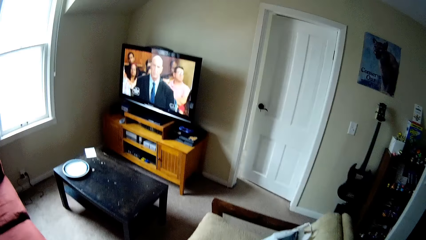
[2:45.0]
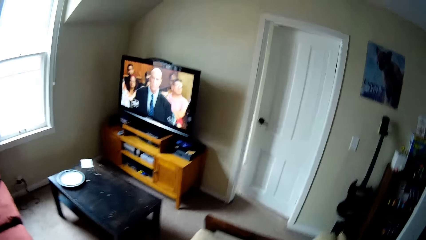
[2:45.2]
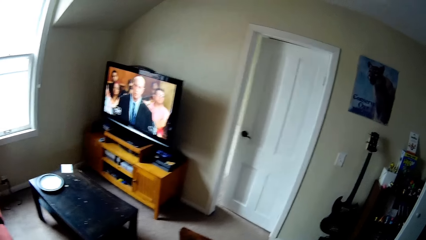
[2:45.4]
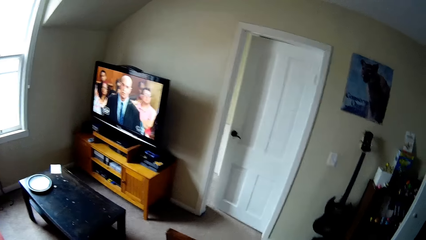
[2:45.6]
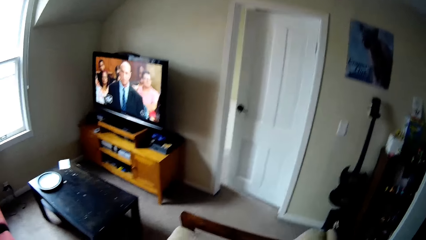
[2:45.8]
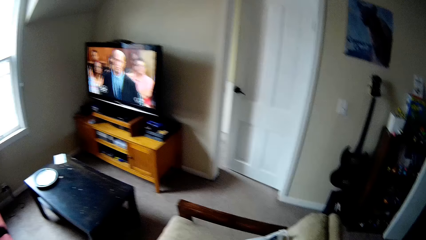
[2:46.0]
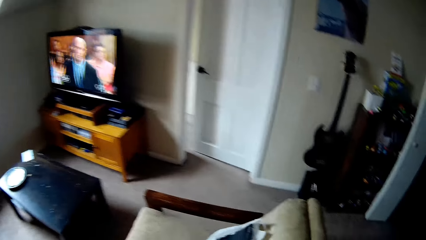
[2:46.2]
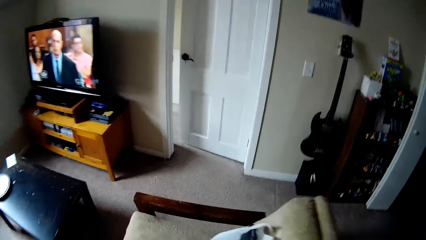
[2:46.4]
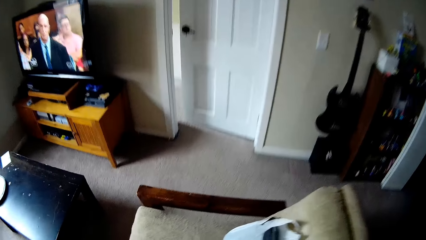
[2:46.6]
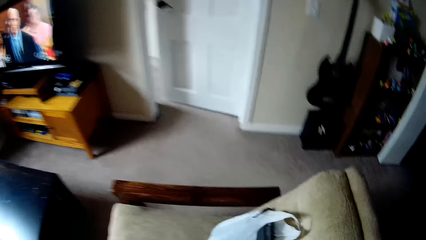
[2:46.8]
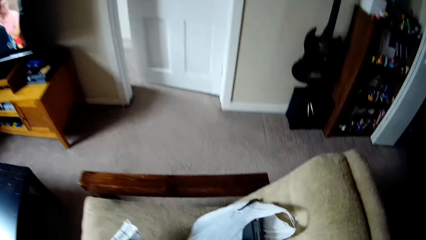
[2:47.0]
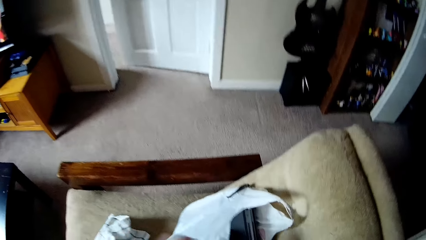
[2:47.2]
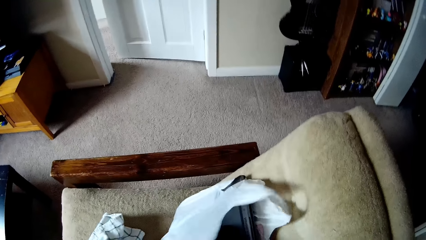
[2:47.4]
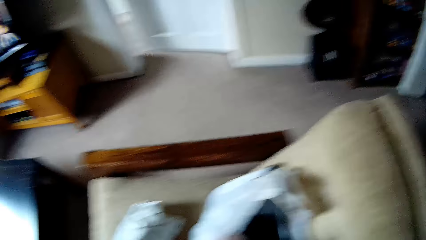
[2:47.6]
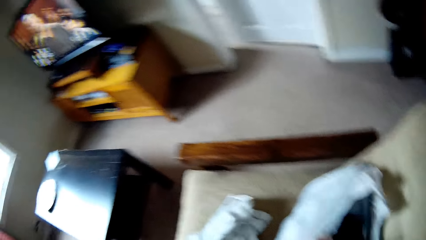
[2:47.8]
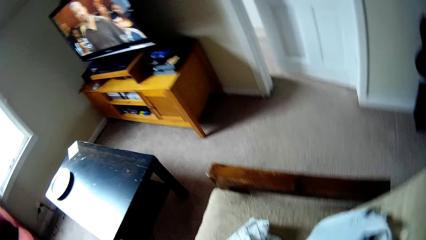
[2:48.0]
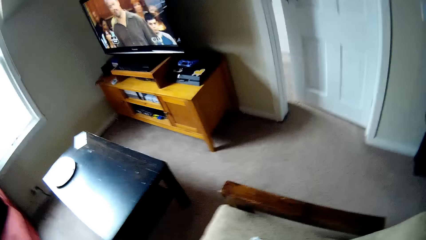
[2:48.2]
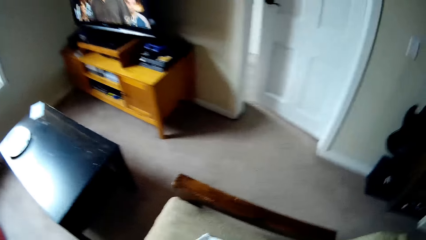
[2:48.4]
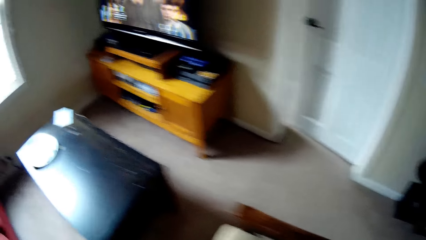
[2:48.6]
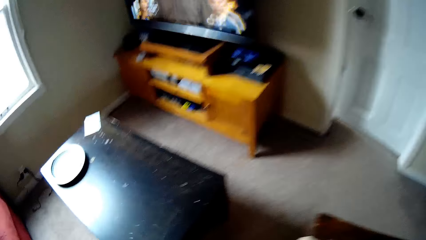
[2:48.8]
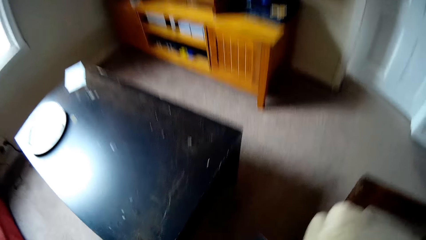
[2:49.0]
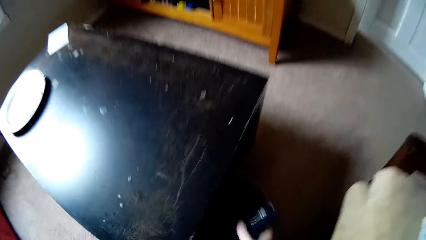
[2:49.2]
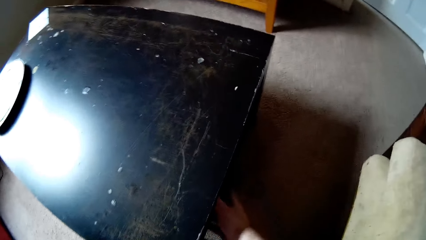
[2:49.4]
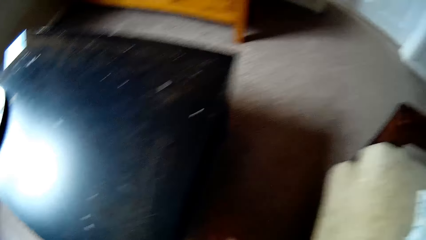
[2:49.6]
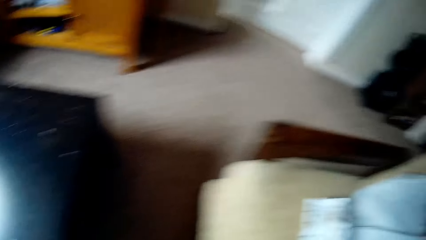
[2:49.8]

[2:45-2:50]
The camera wearer picks up a laptop charger or file from the paper bag. They place the file on a table shelf.

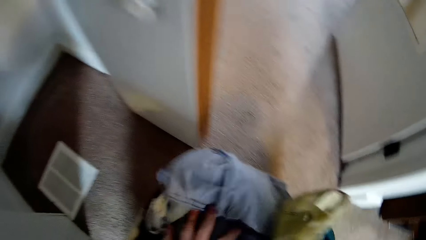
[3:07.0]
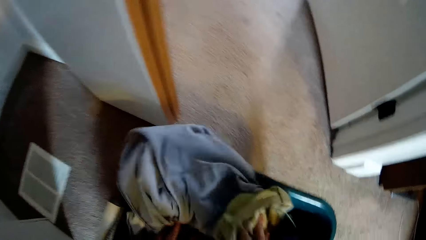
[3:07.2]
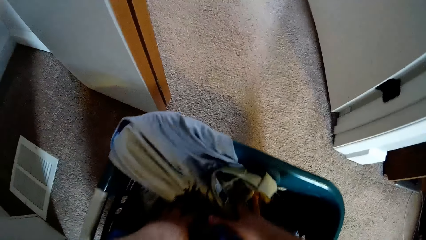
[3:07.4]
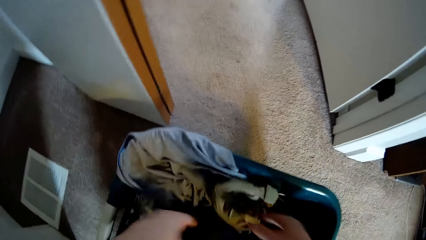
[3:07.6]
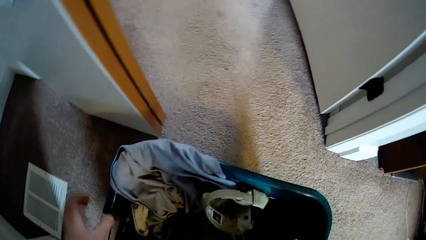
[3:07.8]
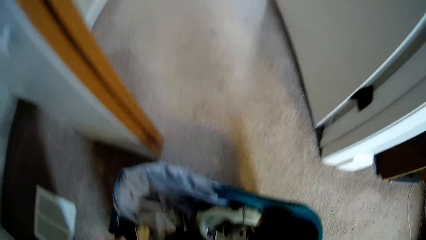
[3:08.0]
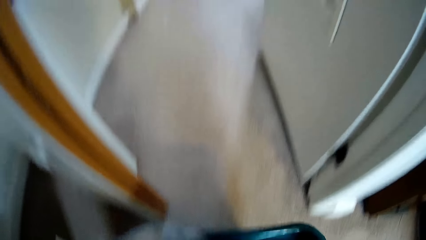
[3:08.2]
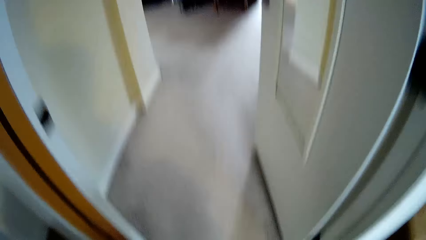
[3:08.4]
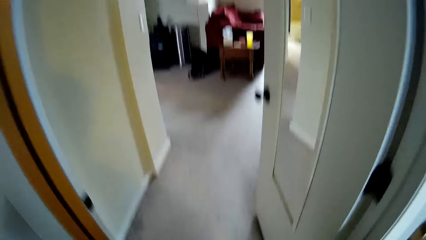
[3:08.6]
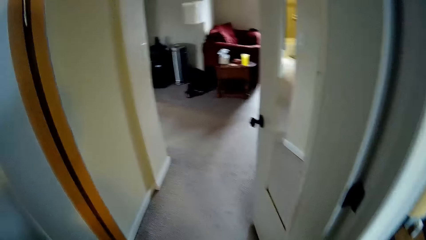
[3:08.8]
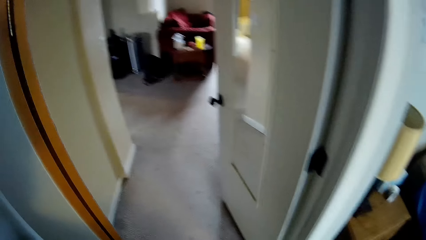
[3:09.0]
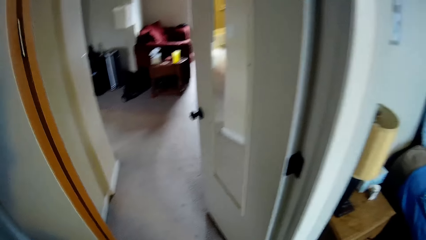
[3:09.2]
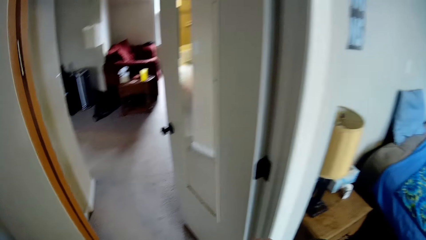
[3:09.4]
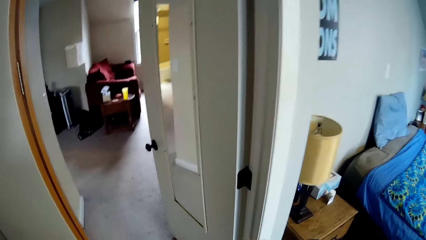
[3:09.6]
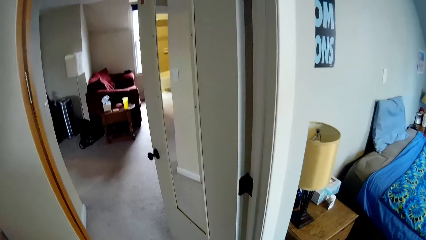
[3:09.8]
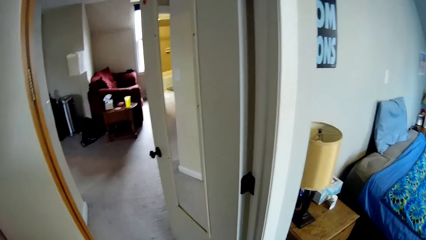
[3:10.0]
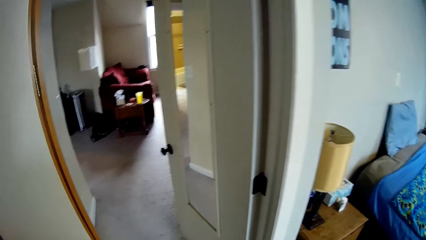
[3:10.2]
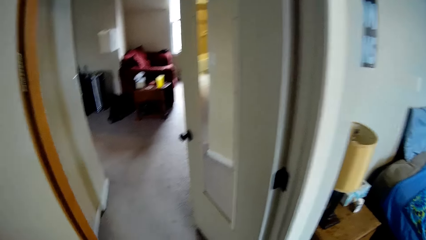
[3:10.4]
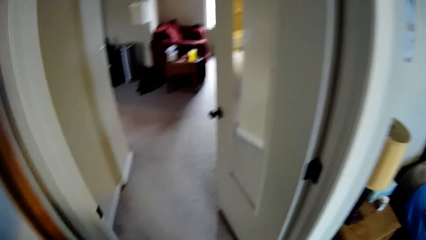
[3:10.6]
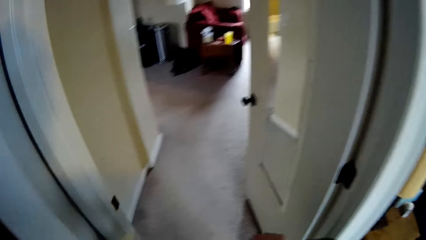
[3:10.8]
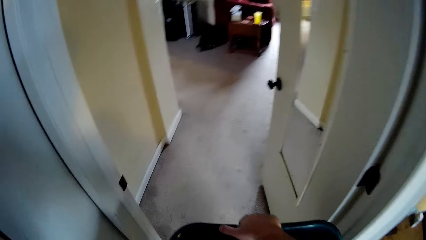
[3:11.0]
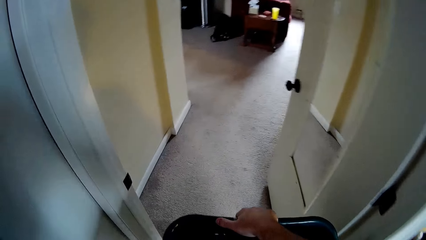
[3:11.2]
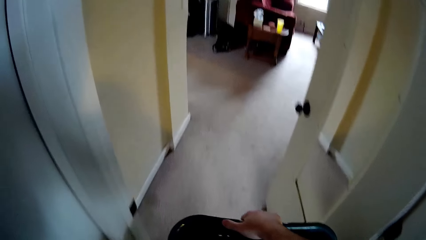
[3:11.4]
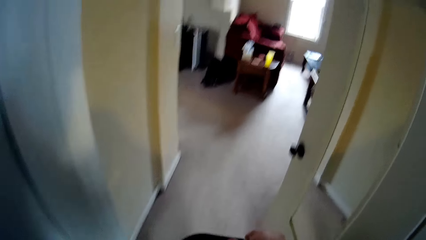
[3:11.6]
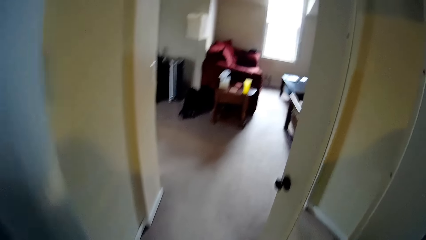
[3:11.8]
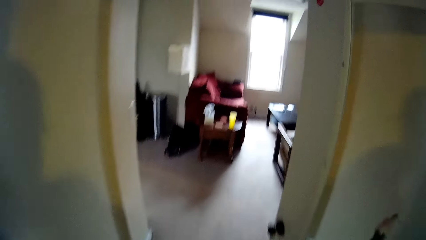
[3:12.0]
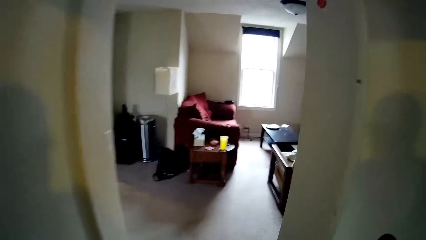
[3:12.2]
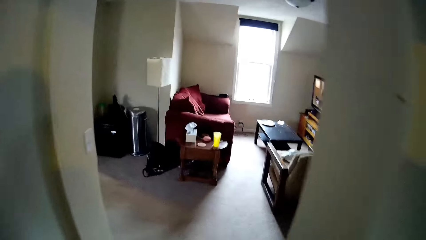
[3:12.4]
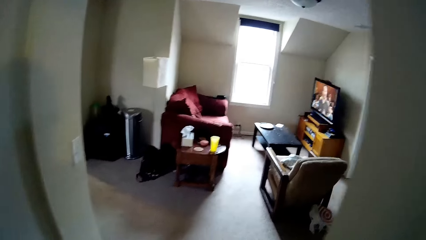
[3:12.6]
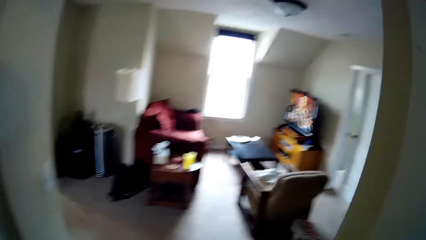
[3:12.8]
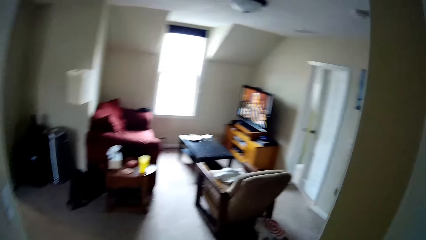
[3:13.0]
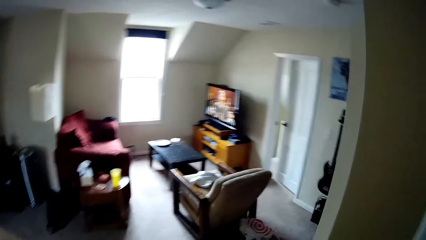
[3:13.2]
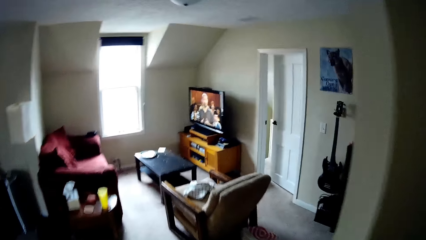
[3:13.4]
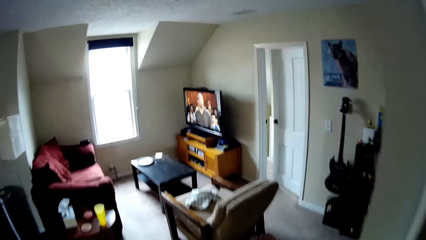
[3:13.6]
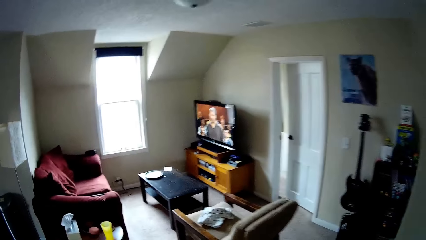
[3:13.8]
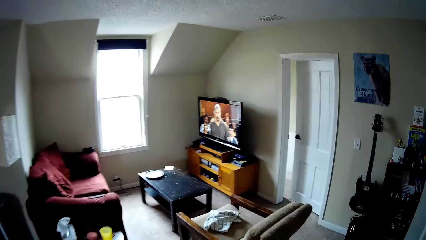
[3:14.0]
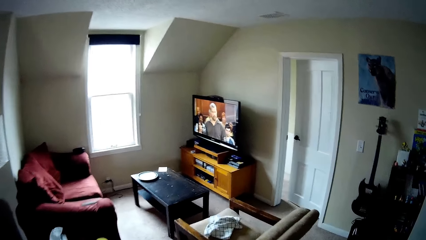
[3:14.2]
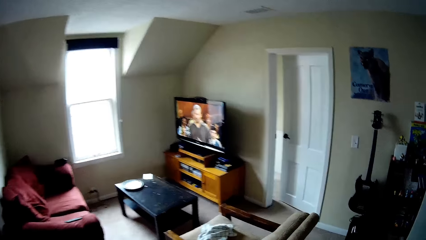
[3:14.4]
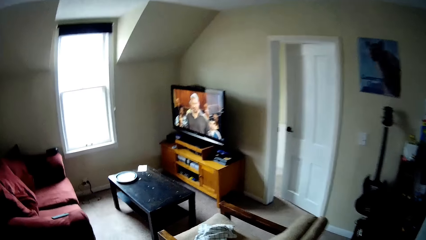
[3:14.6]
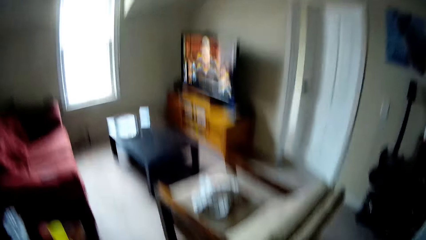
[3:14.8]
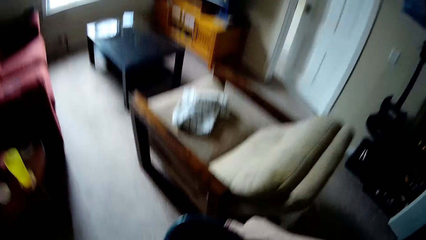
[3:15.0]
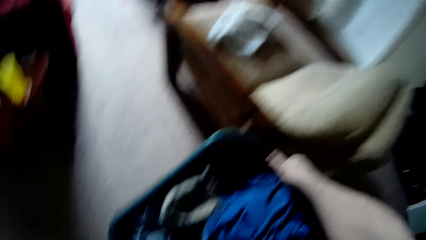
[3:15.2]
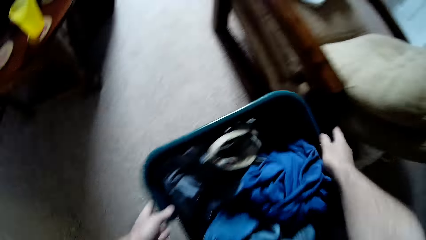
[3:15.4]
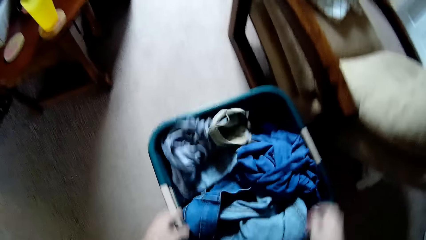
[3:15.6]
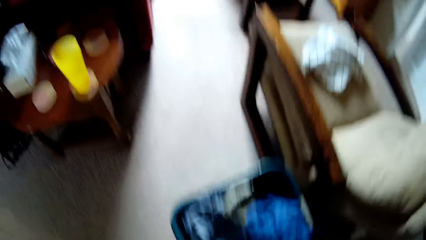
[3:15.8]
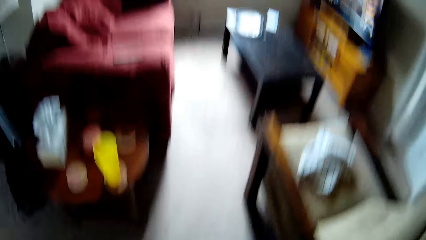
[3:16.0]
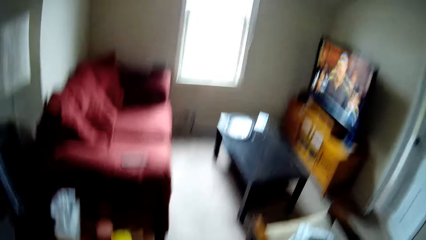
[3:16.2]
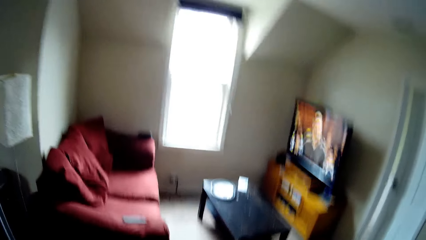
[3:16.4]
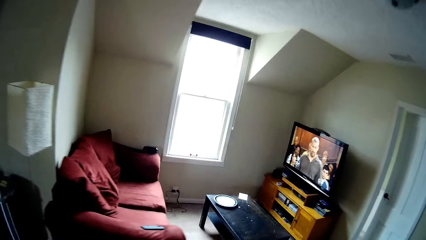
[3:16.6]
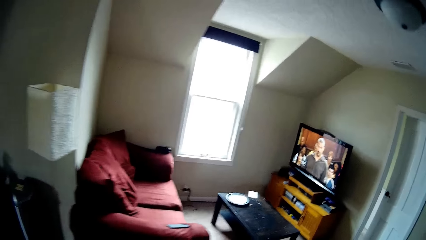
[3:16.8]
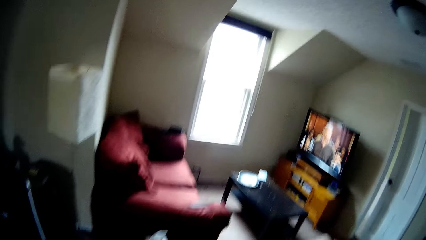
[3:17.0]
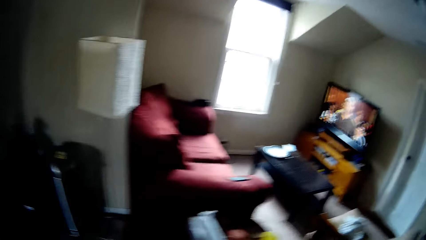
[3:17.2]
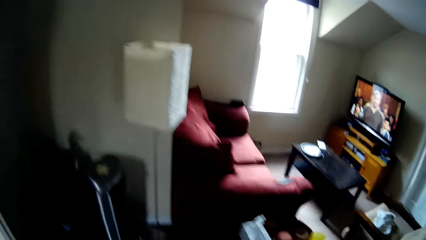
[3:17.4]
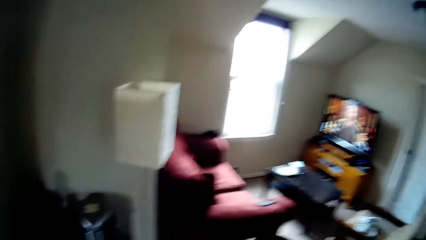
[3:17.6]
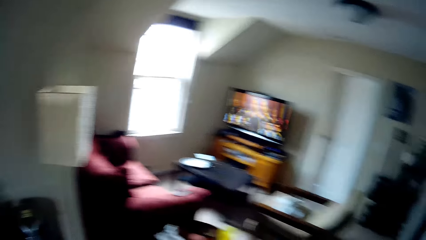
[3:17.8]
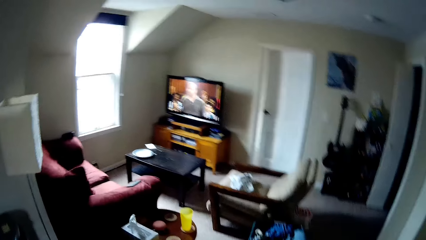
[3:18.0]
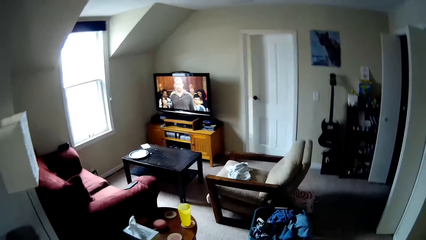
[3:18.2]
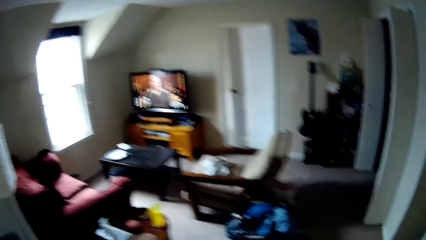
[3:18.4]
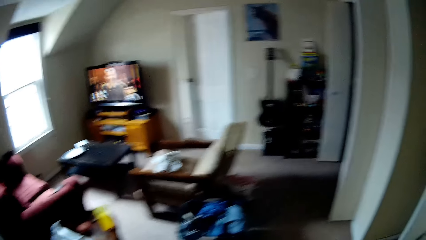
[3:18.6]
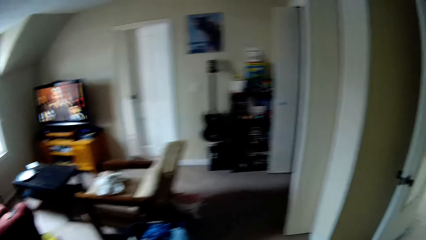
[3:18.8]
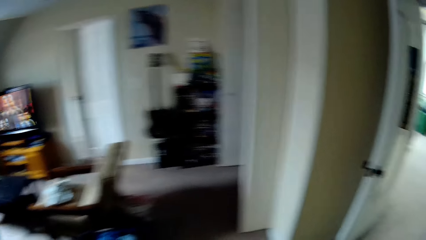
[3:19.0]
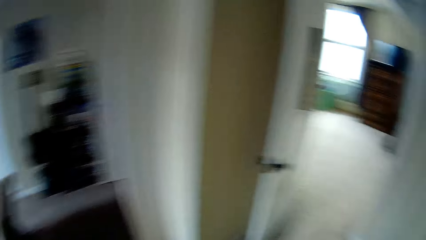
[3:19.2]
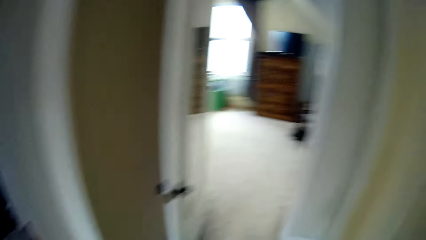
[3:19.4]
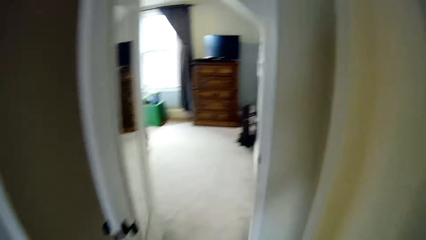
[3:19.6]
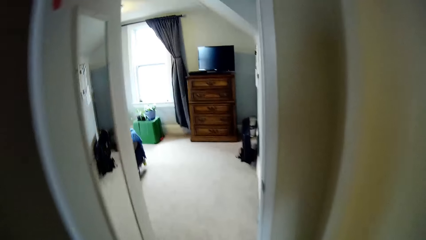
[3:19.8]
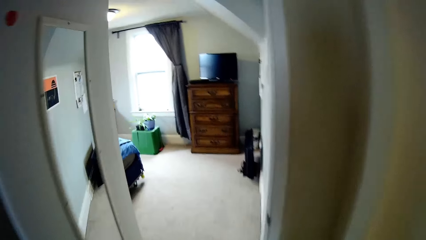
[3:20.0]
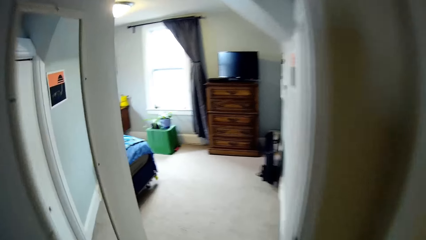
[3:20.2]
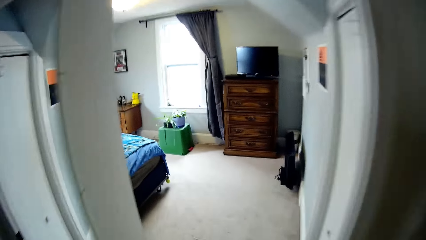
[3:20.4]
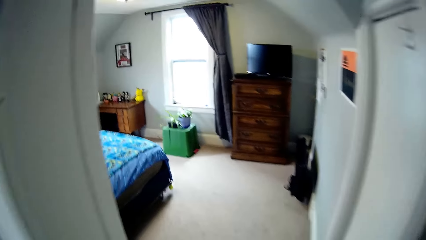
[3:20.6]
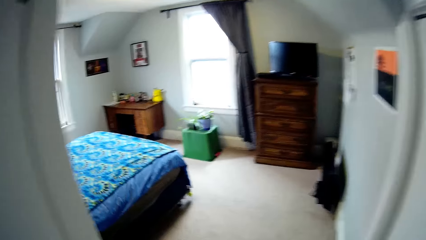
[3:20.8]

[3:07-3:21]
The camera wearer carries a laundry basket or cloth bin. They walk around the room with the cloth bin, and place the cloth bin on the floor. They move around the room.
